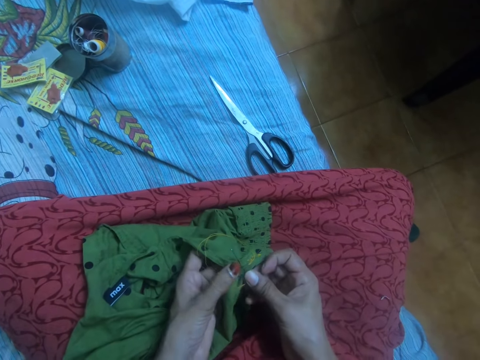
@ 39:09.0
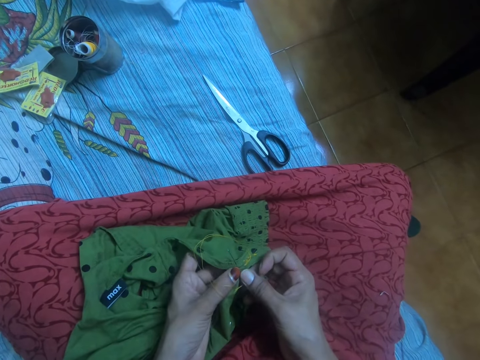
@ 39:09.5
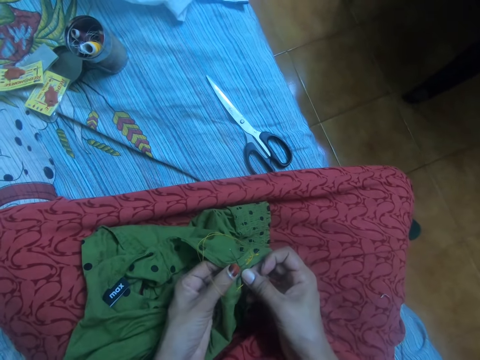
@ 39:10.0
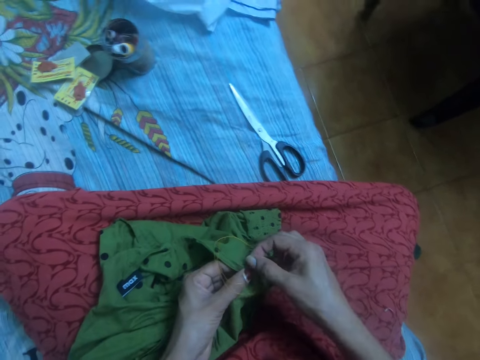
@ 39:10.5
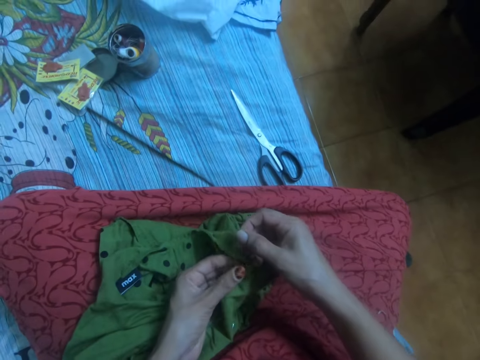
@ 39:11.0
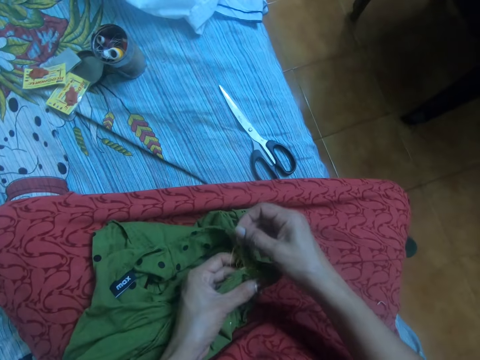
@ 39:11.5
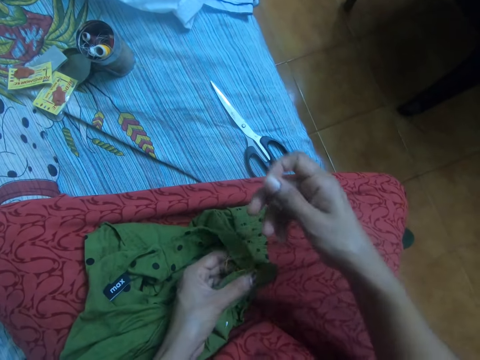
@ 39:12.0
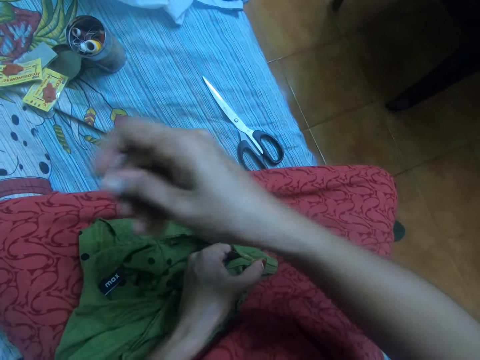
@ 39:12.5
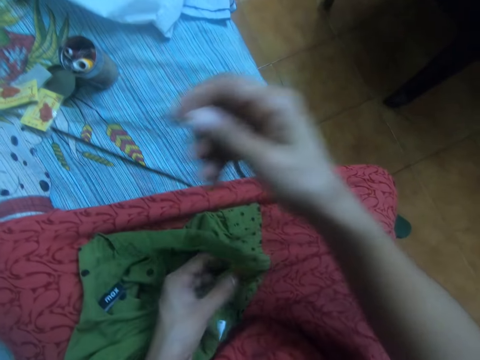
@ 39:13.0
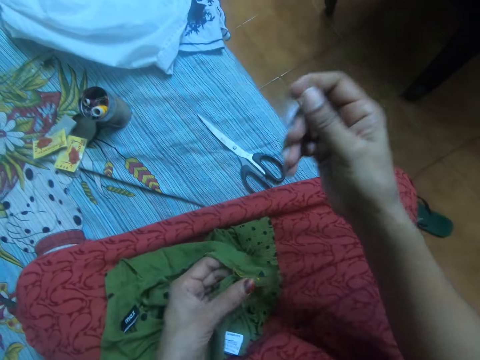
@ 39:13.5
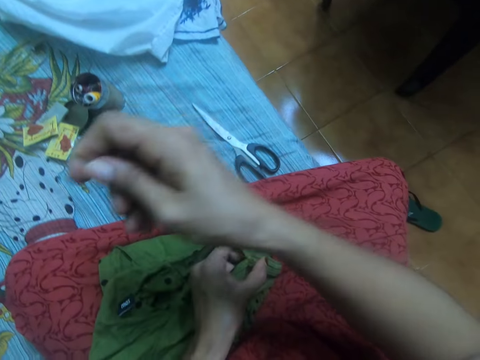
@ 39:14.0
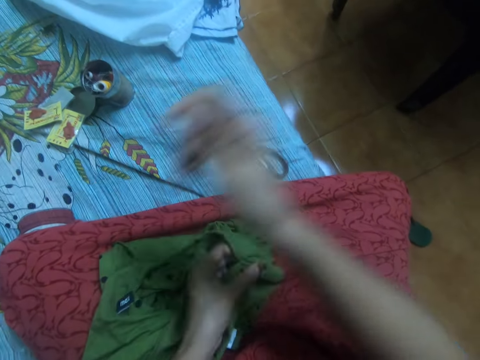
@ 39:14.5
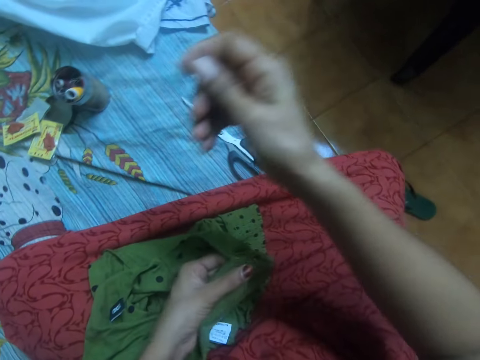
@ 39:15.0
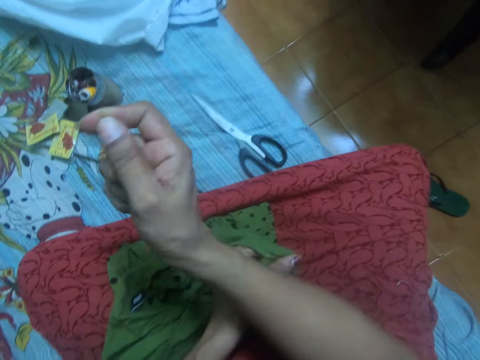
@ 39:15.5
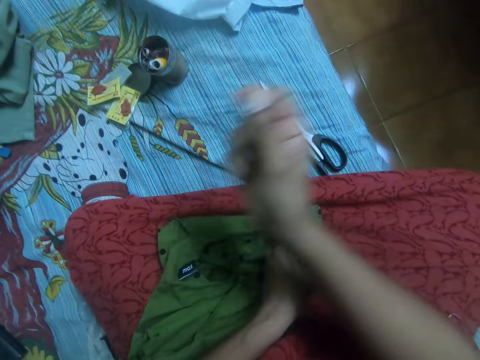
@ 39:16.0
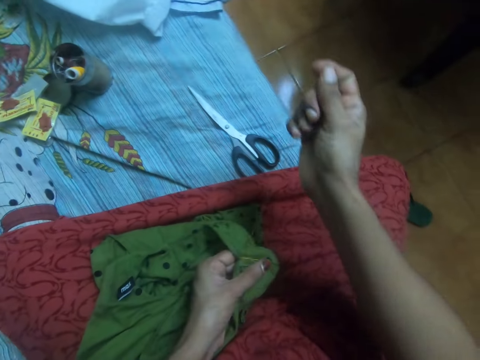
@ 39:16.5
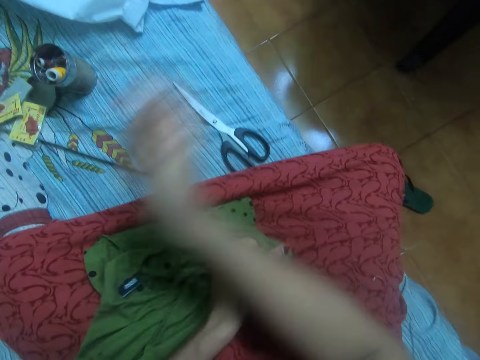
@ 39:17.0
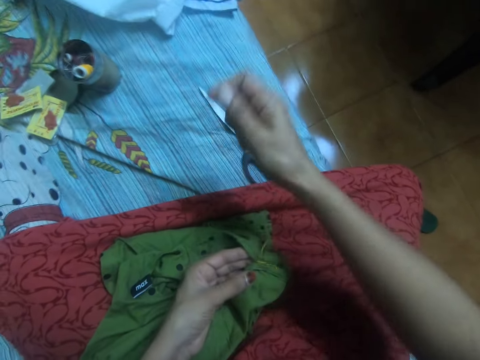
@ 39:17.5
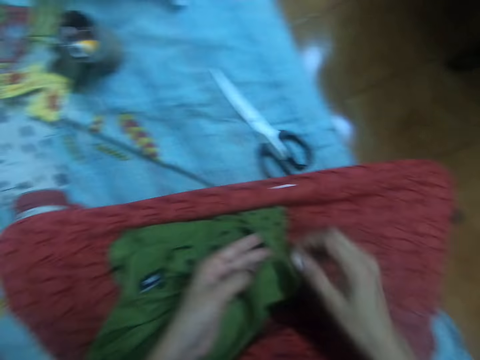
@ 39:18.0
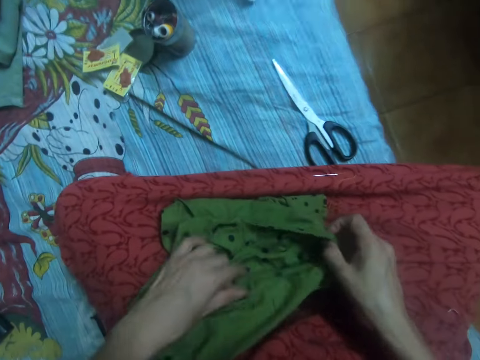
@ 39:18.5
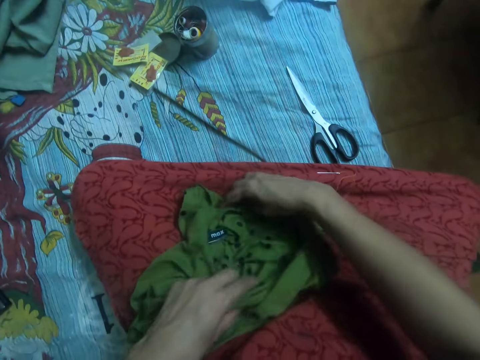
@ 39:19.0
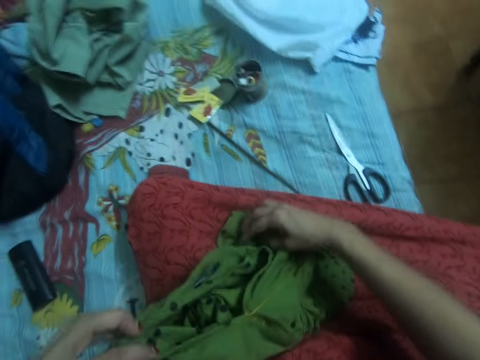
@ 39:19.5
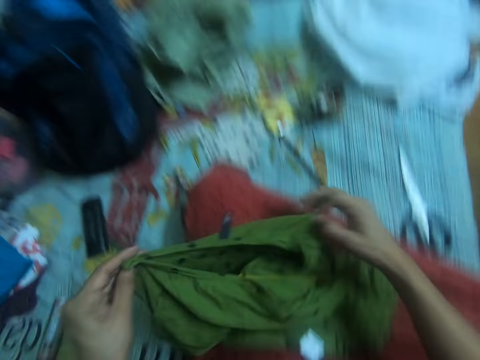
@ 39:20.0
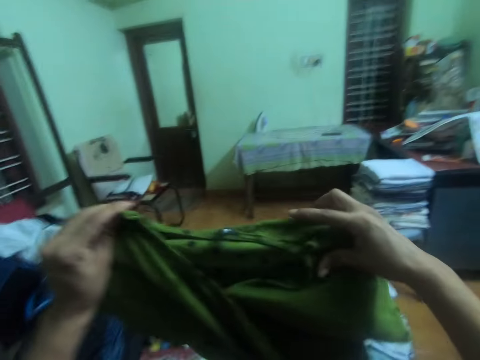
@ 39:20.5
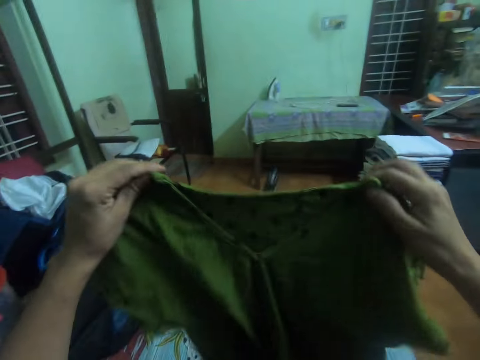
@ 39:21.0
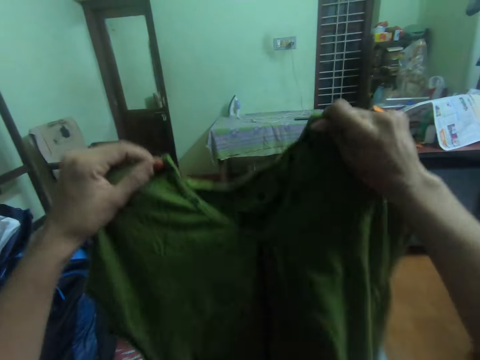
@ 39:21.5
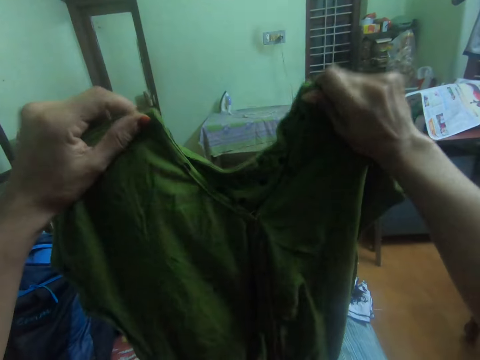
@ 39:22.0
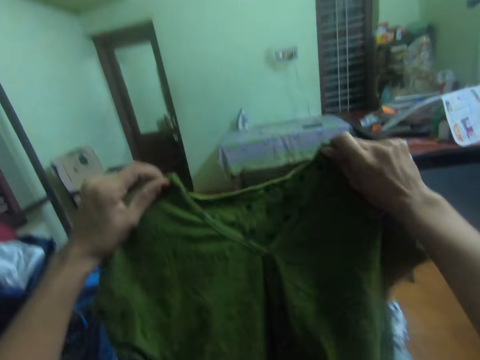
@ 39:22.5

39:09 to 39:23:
The camera wearer pulls out the needle with her right hand from the other side of the cloth. She tightens the thread in the cloth with her right hand. She drops the needle in her right hand on her dress. She adjusts the cloth. She picks up the cloth with both hands.

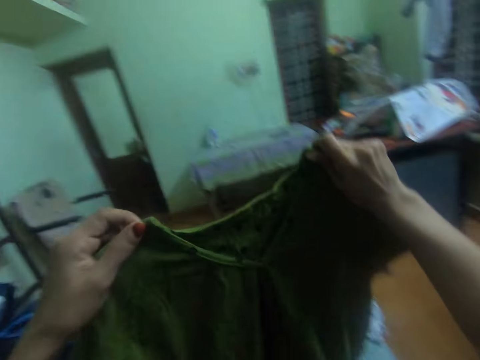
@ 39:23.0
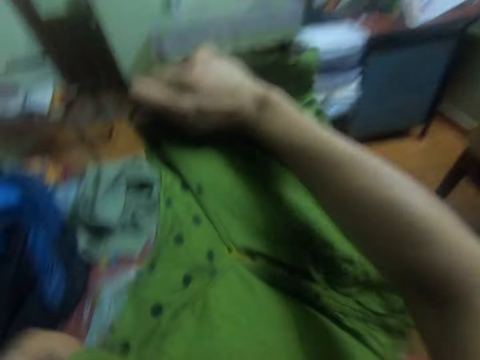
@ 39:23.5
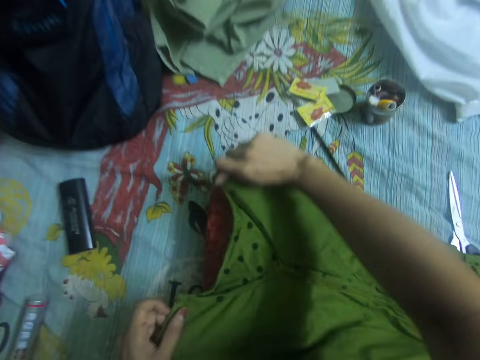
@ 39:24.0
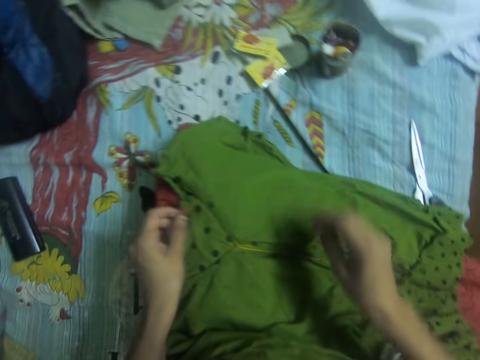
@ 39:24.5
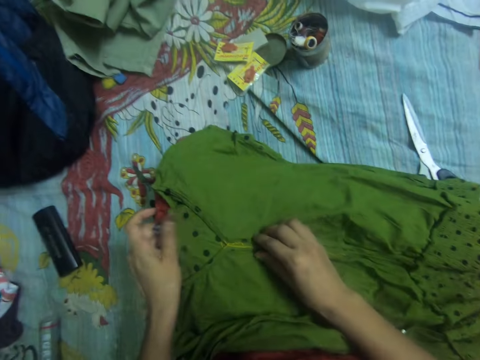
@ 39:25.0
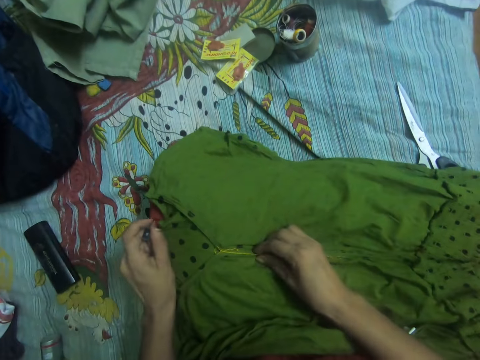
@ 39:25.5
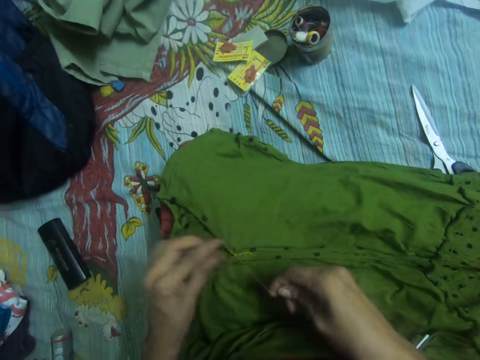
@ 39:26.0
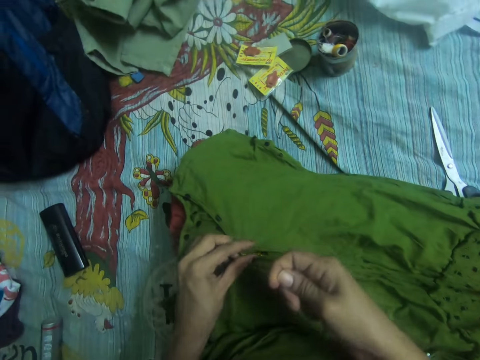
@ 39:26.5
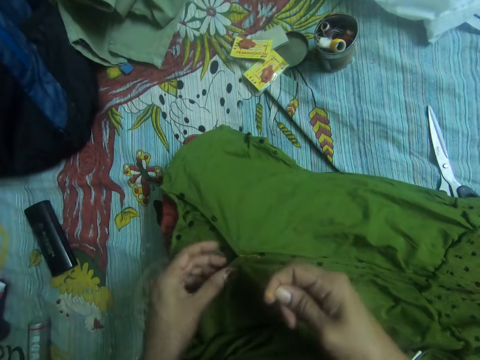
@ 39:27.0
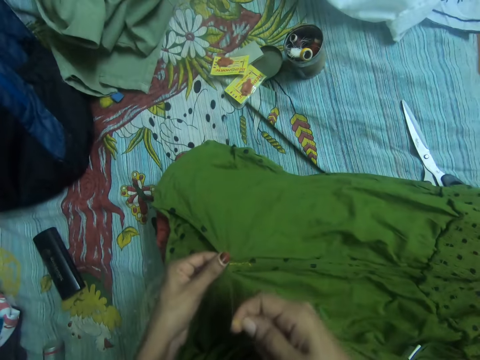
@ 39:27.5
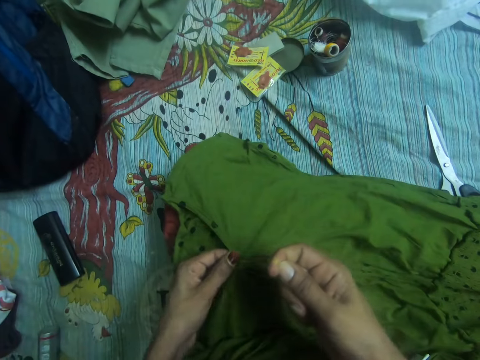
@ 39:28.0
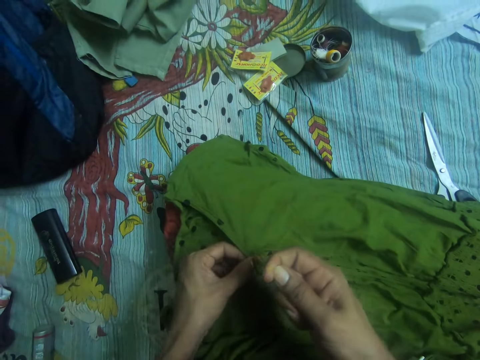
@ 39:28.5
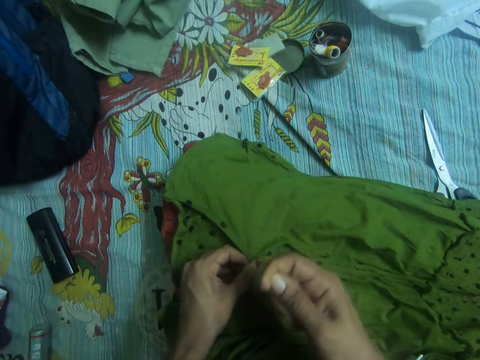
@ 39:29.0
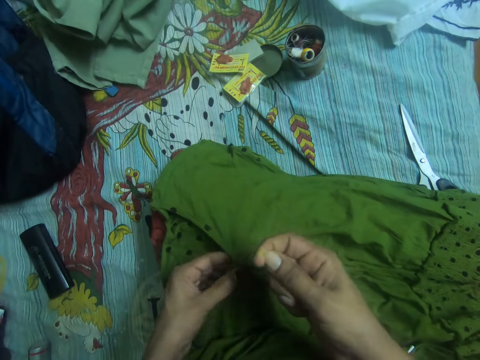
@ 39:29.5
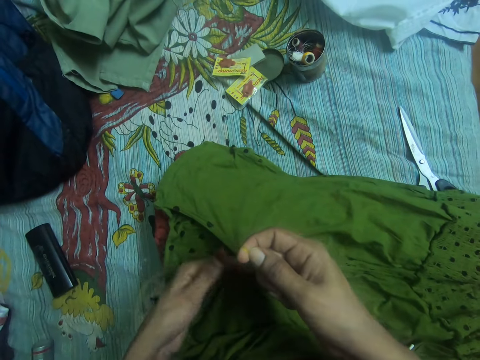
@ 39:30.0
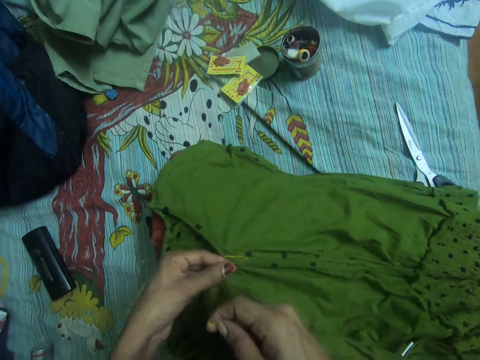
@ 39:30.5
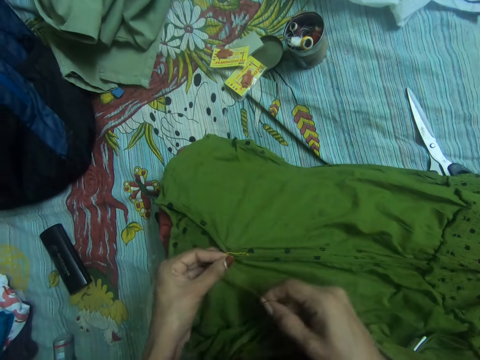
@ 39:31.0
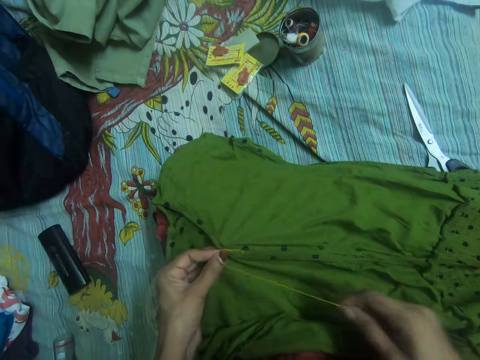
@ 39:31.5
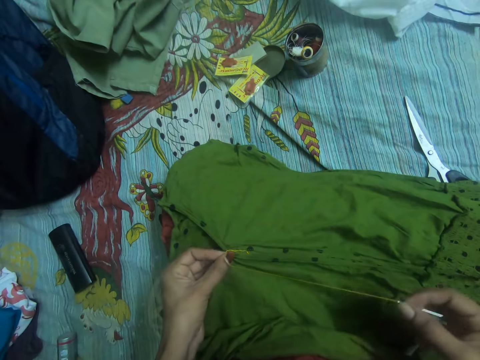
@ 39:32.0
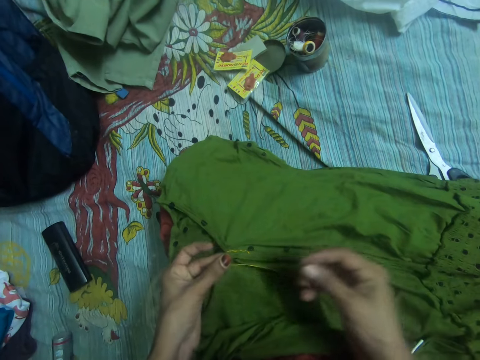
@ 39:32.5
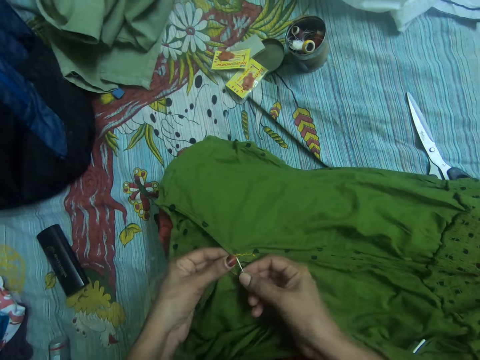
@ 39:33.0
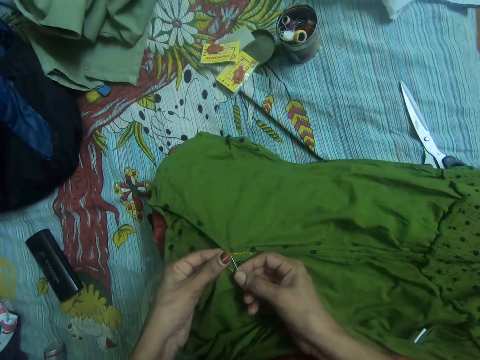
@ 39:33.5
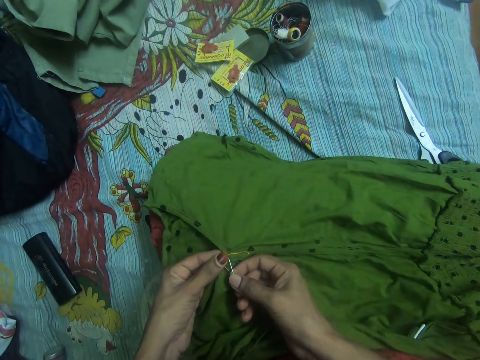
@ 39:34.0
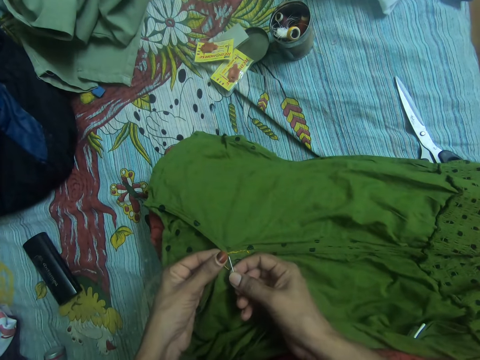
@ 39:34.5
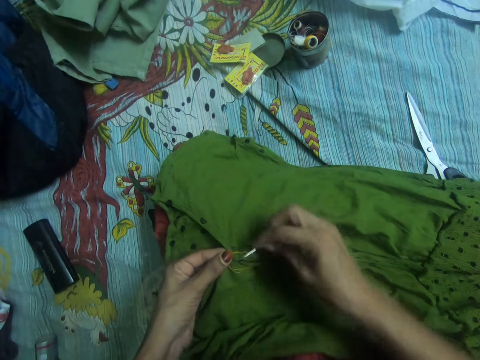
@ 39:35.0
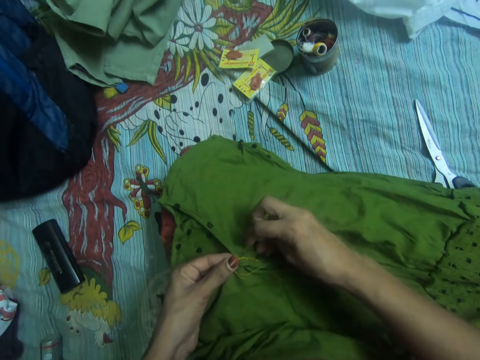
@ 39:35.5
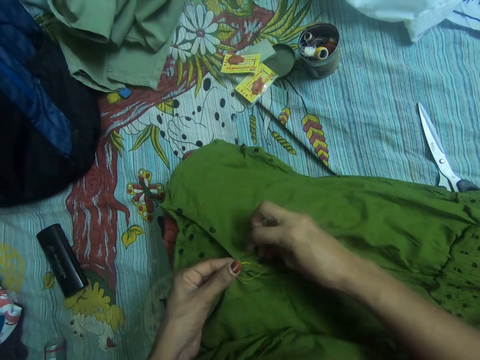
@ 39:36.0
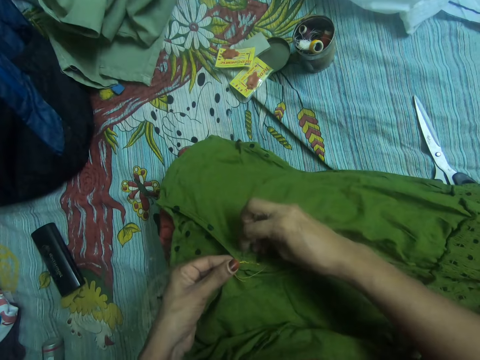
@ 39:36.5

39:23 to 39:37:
The camera wearer lays the cloth on her lap. She adjusts the cloth. She picks up the thread on the cloth with her right hand. She tightens the thread in the cloth with her right hand. She inserts the needle in her right hand in the cloth.
